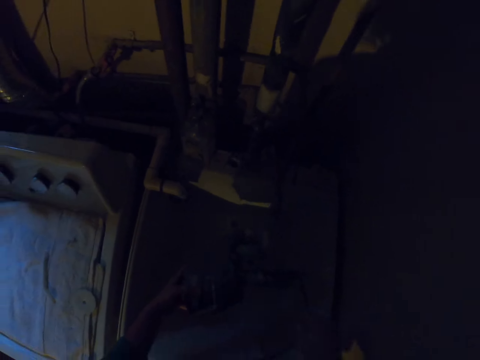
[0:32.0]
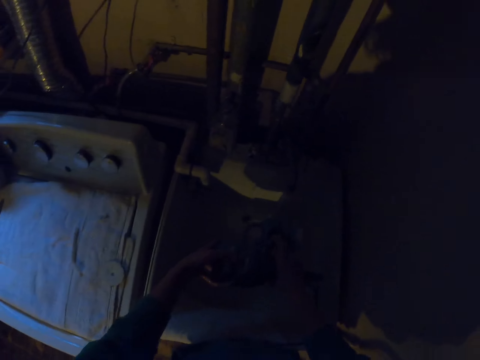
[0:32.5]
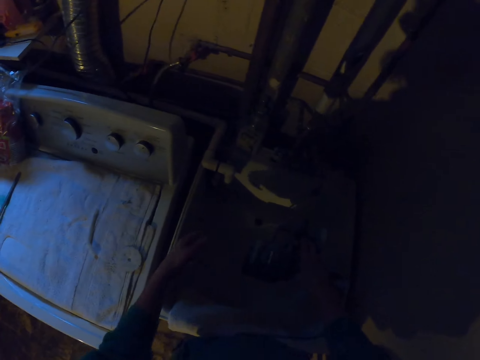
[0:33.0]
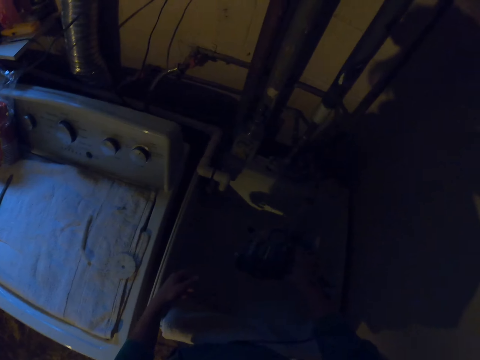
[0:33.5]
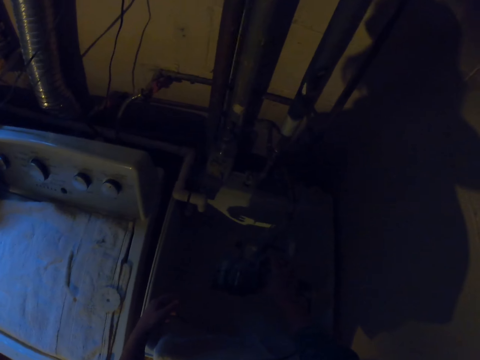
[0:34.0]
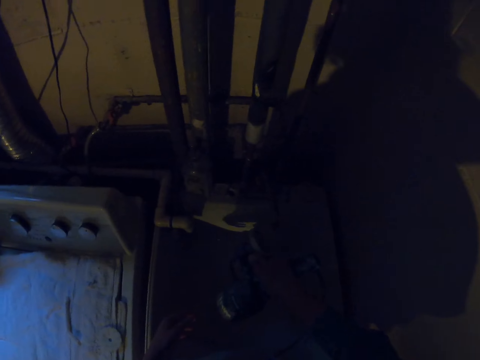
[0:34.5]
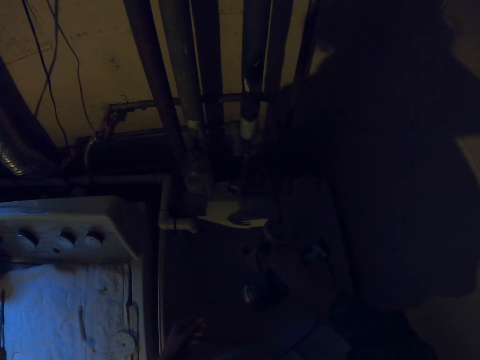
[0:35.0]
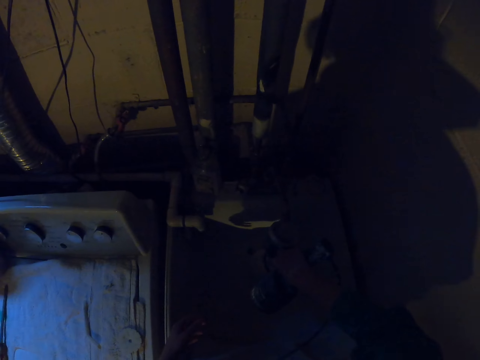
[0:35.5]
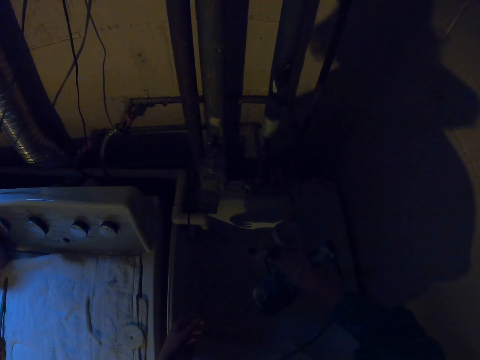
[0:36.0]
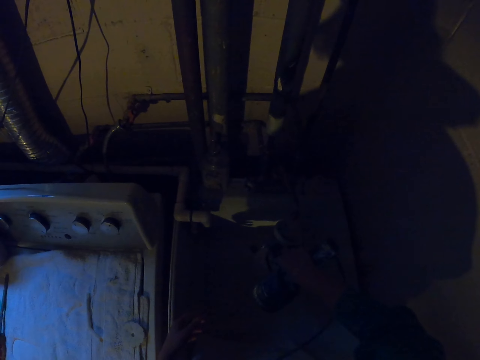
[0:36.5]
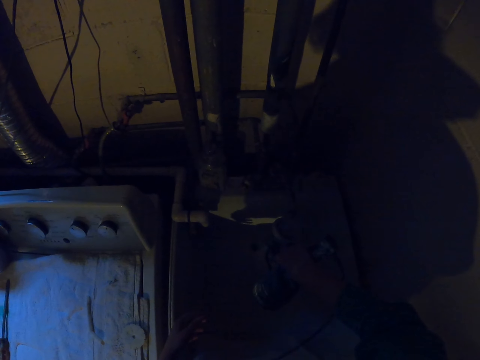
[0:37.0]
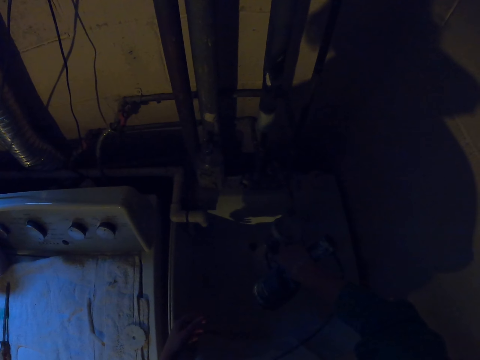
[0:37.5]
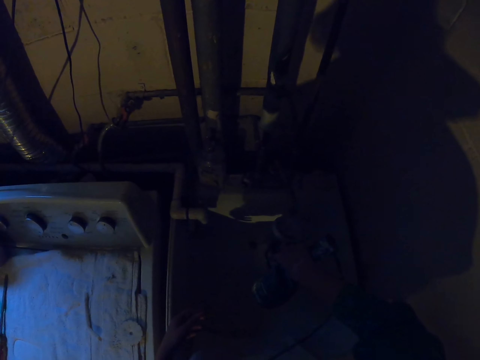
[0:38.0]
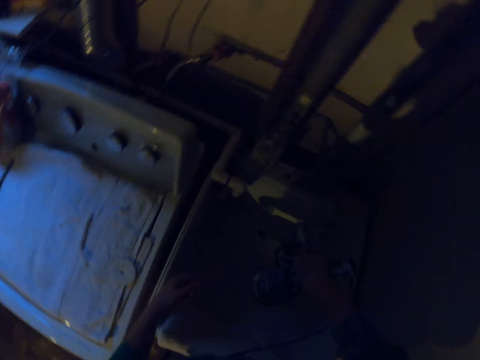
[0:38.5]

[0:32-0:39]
The camera wearer pours water from a paint sprayer.

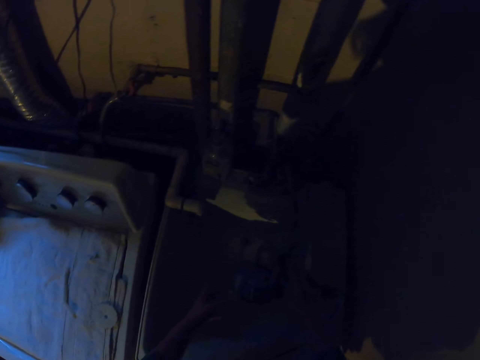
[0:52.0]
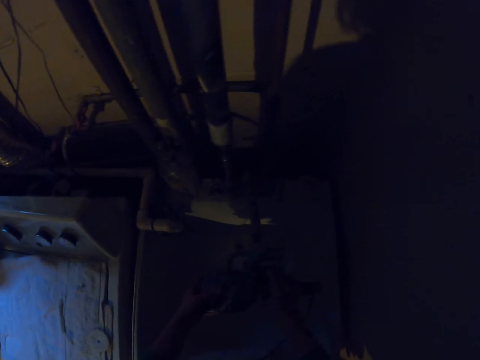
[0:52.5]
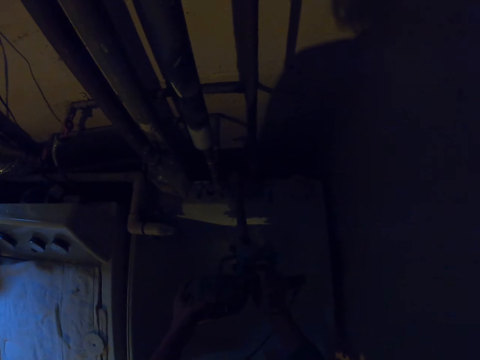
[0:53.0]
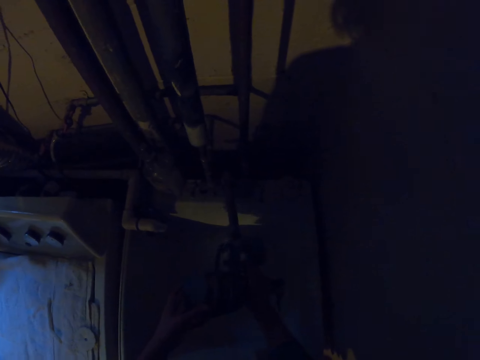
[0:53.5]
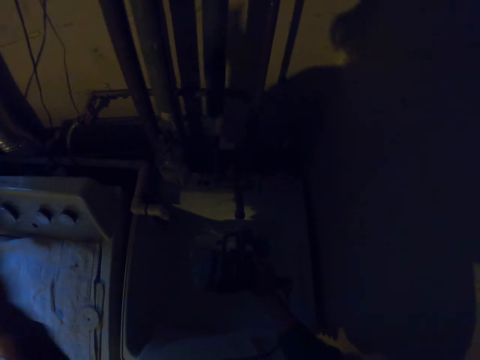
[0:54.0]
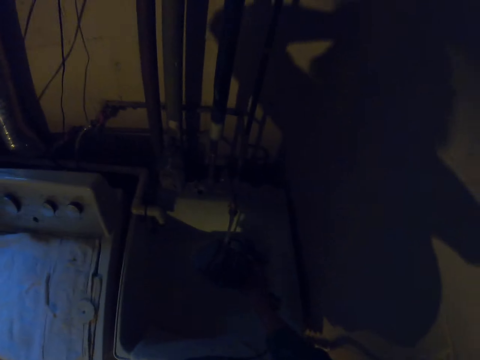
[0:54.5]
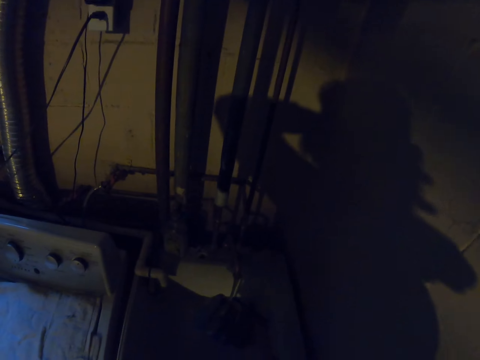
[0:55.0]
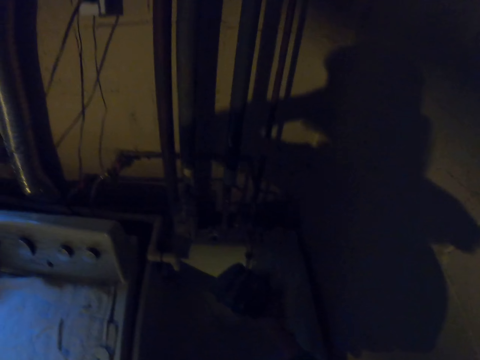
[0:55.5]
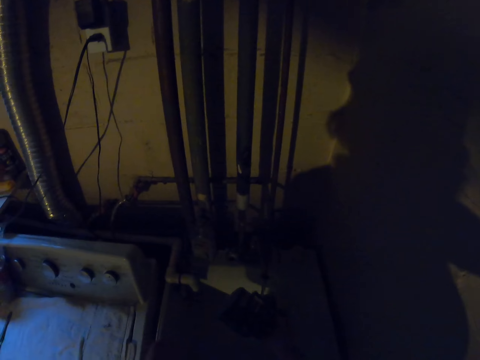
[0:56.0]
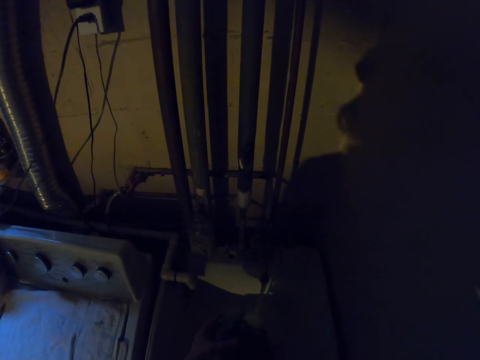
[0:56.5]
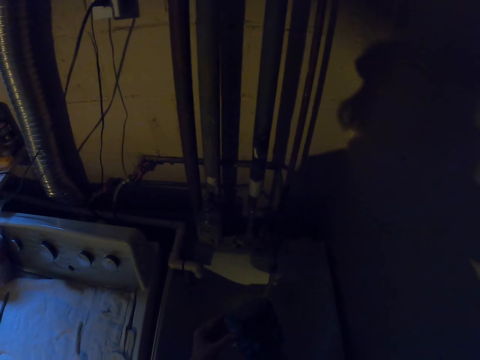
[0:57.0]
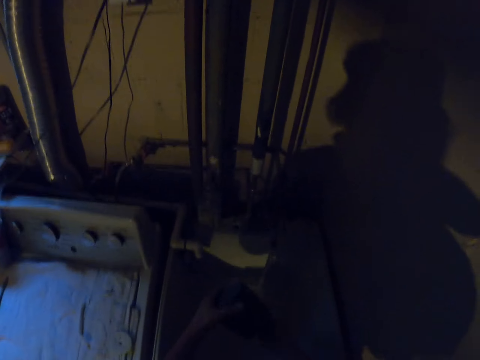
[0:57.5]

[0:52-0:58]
The camera wearer moves a hand. They shake a paint sprayer.

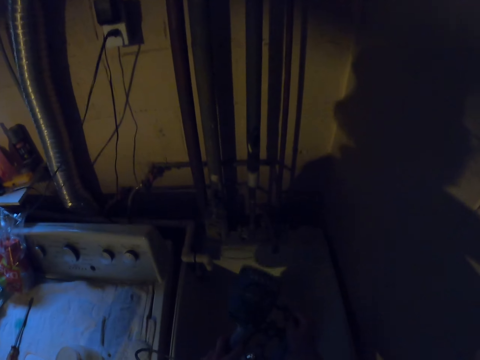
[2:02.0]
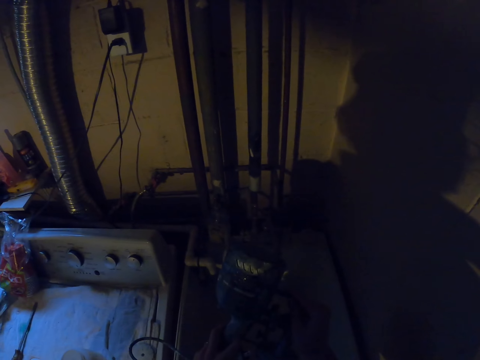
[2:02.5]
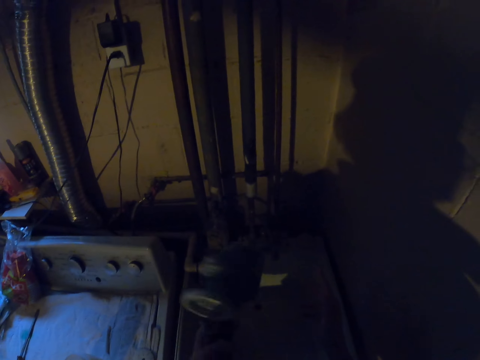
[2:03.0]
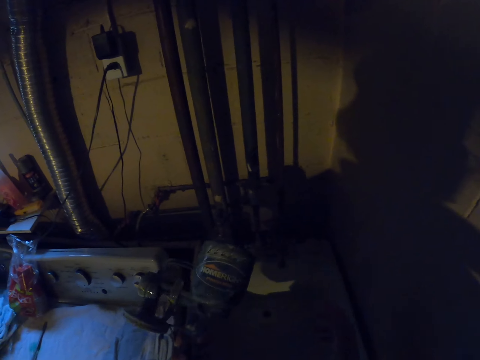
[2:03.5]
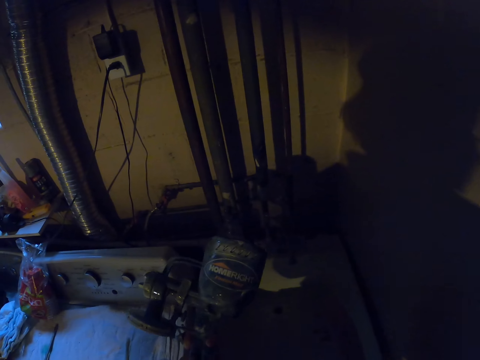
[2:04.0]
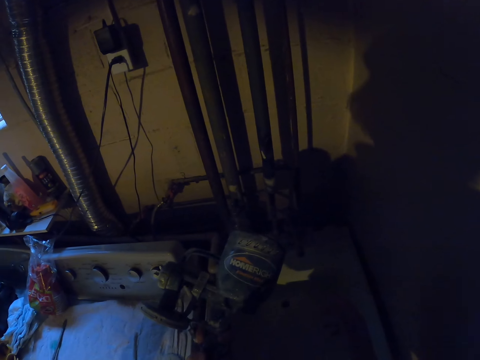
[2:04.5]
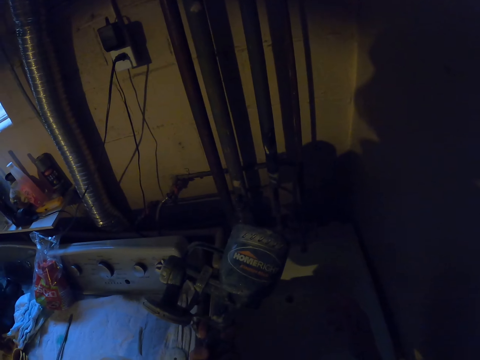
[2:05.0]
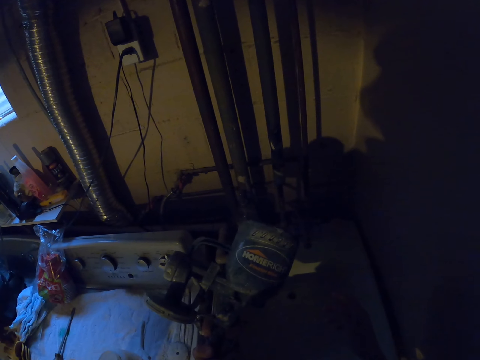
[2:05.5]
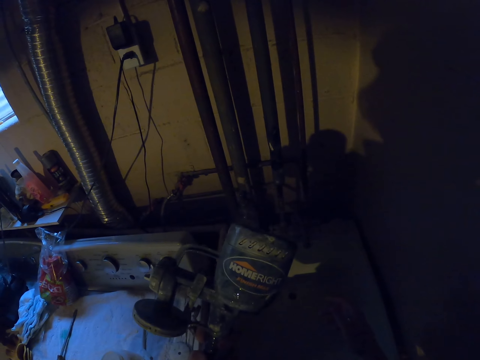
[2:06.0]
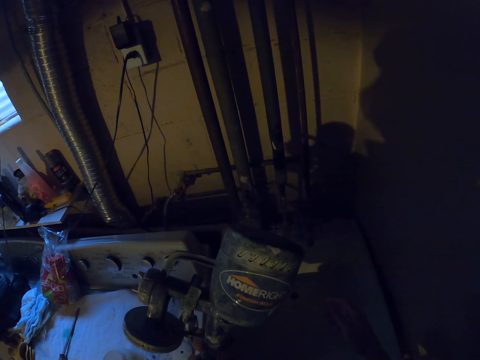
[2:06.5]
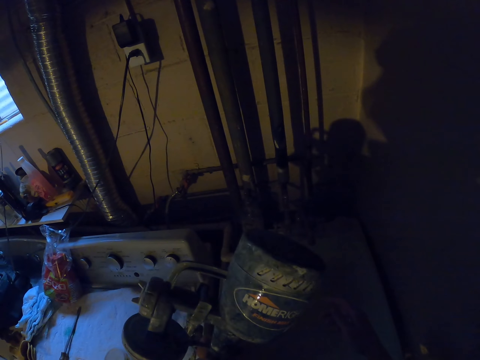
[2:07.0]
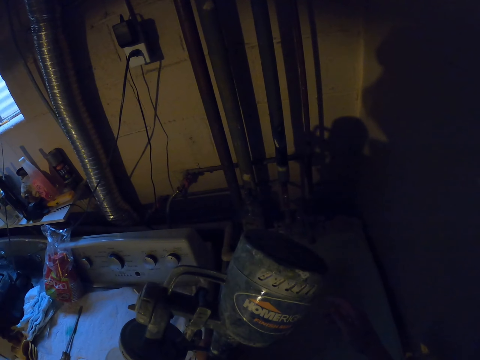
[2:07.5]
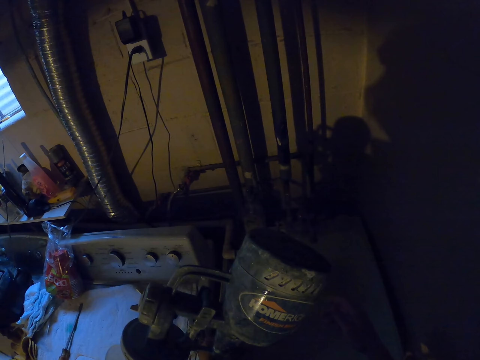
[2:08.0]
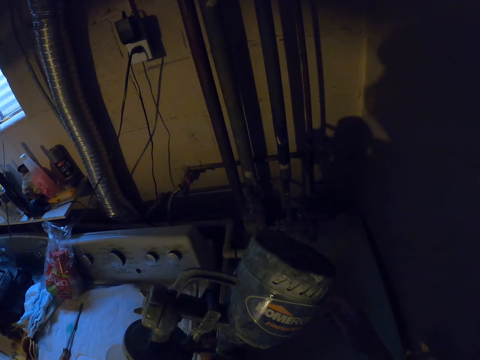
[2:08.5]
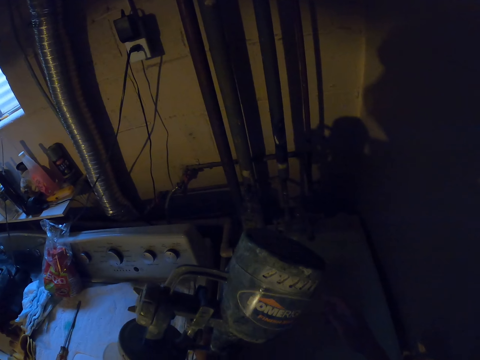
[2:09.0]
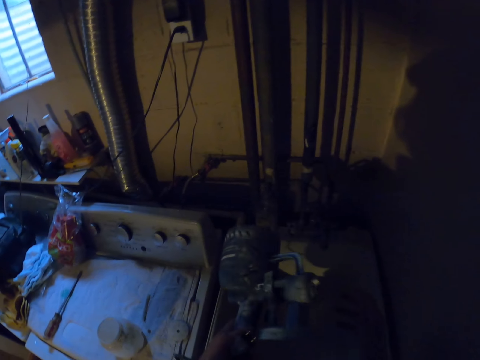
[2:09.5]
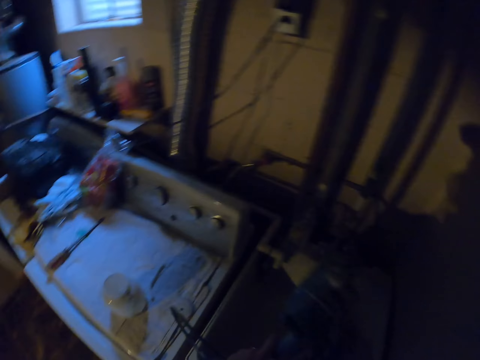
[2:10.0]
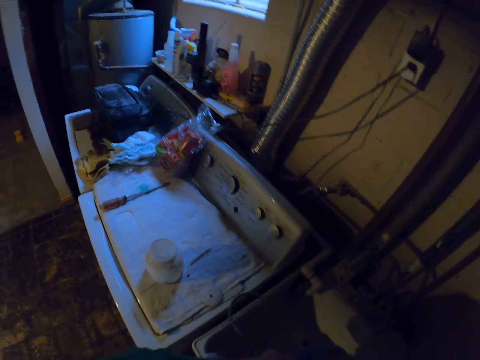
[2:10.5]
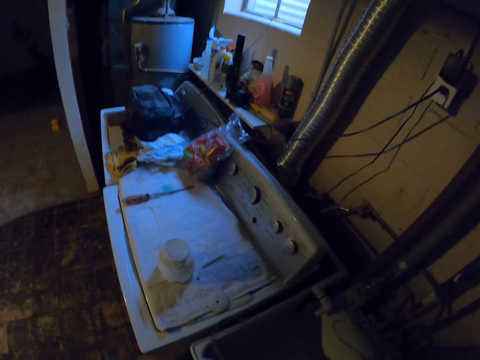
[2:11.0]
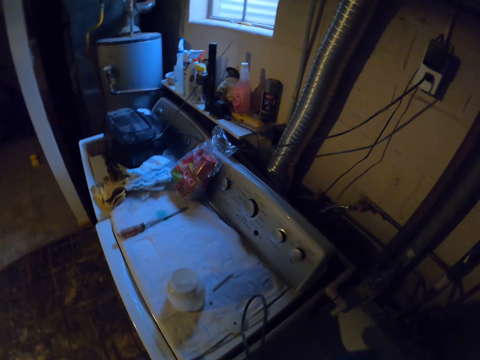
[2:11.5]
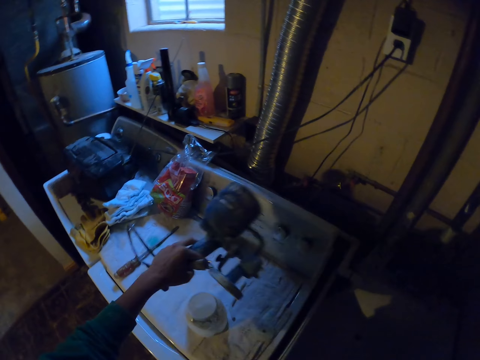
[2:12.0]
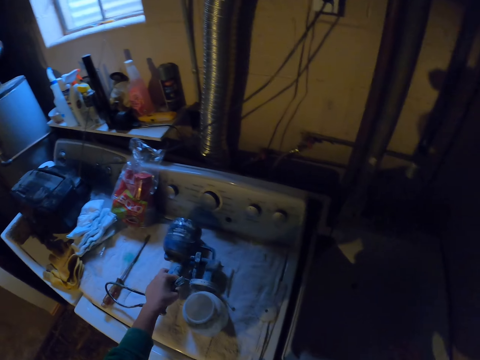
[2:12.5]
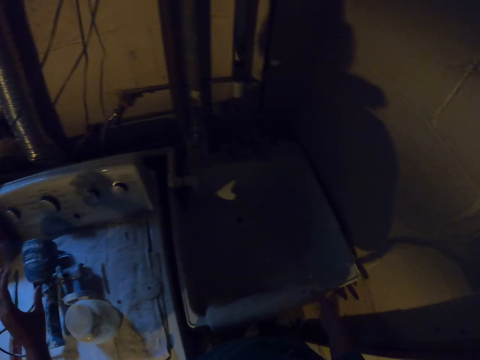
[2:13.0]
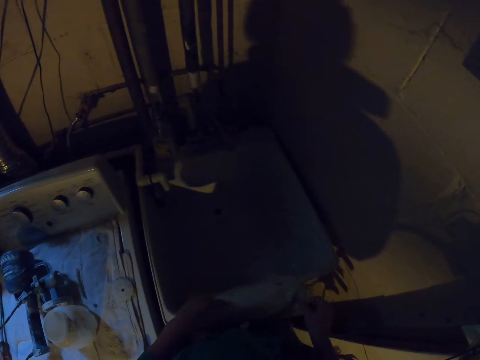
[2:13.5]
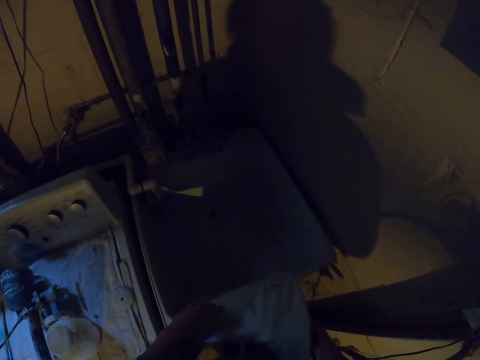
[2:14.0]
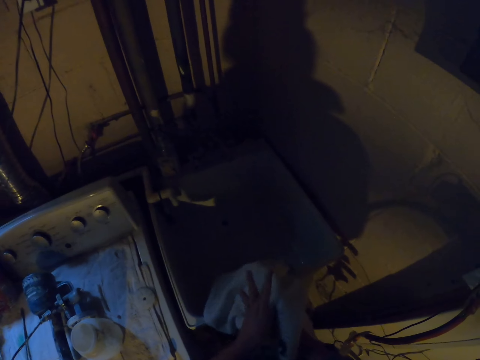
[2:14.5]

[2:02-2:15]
The camera wearer shakes a paint sprayer. They stare at the paint sprayer. They shake the paint sprayer. They put down the paint sprayer on the side. They wipe the hands.
